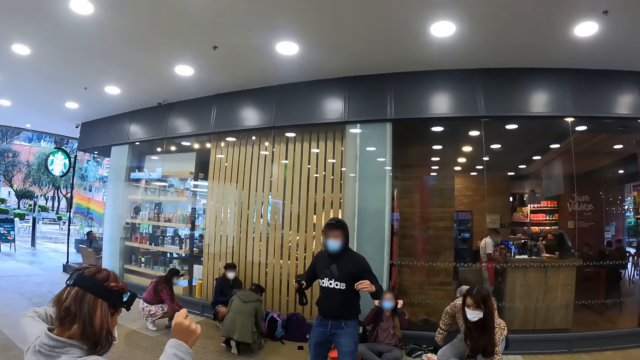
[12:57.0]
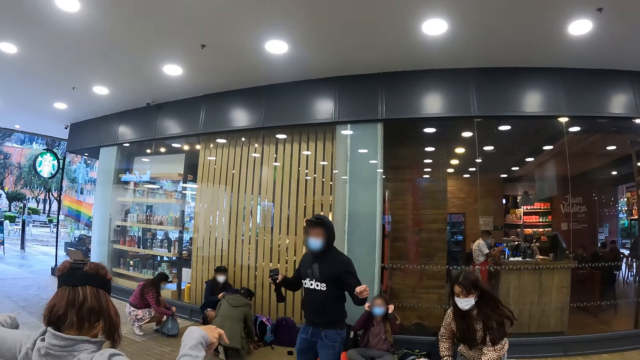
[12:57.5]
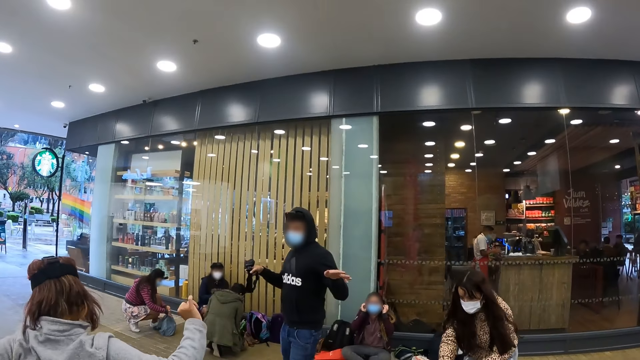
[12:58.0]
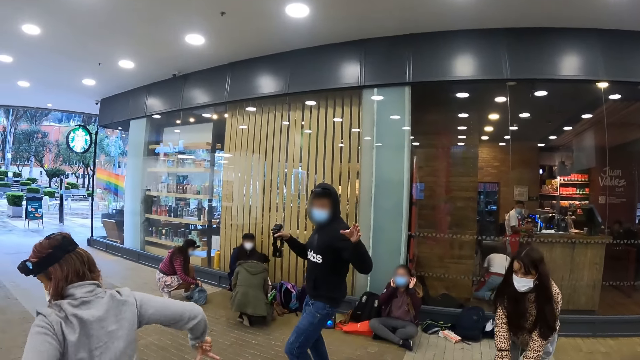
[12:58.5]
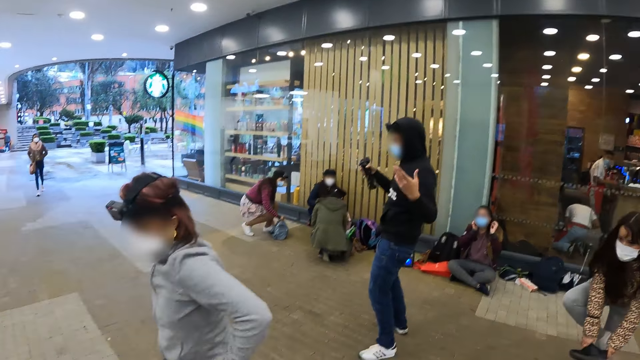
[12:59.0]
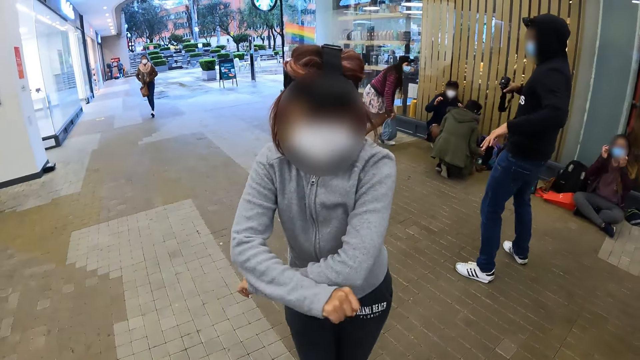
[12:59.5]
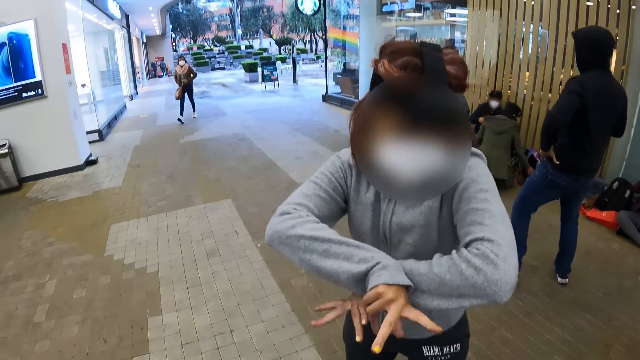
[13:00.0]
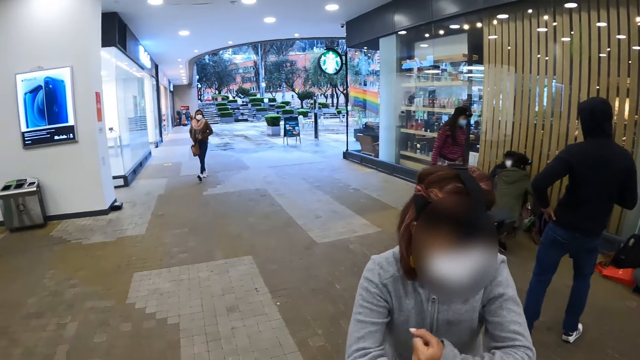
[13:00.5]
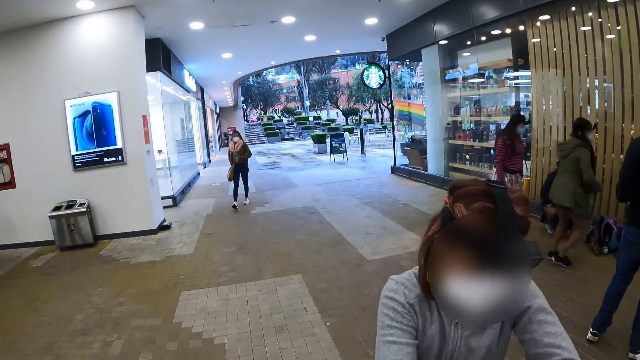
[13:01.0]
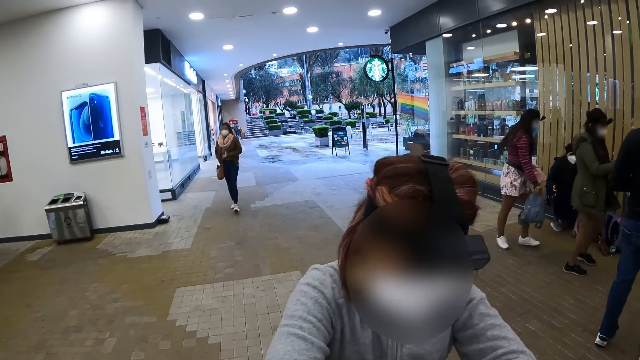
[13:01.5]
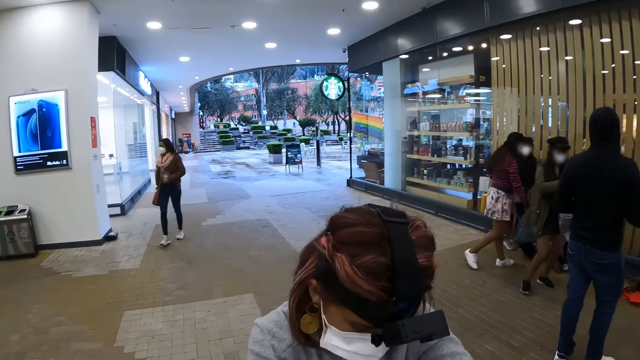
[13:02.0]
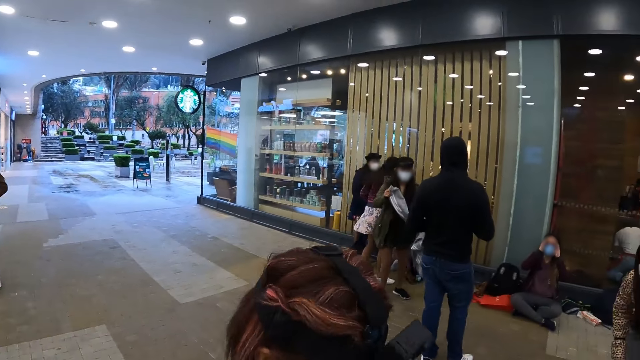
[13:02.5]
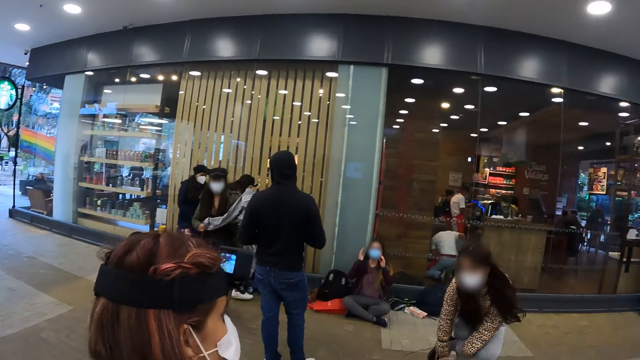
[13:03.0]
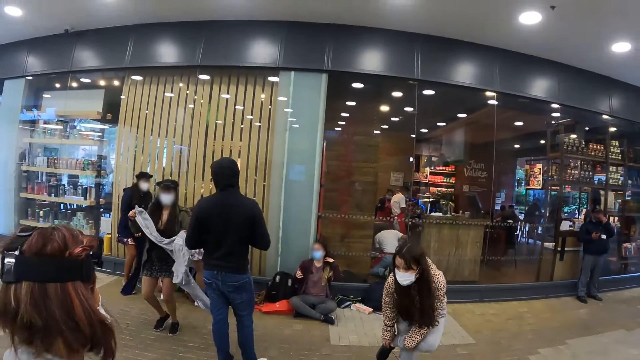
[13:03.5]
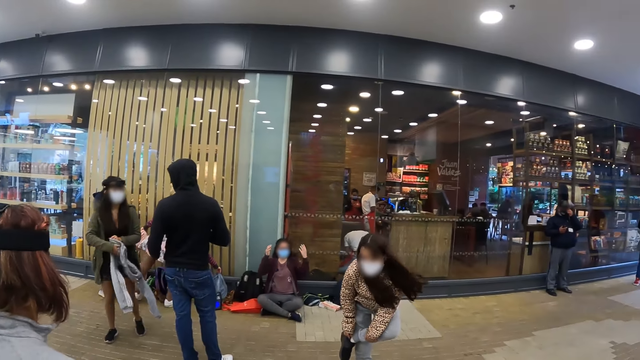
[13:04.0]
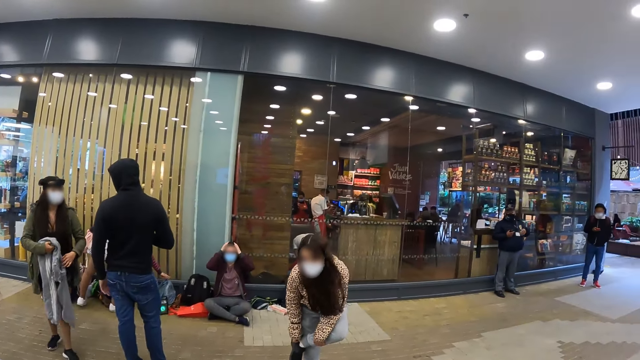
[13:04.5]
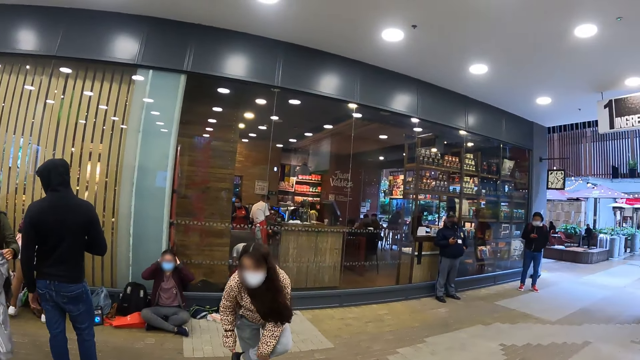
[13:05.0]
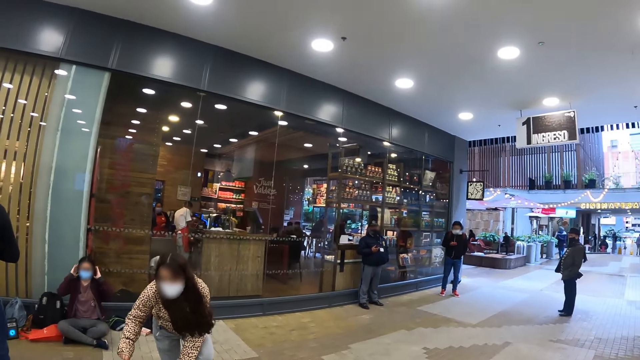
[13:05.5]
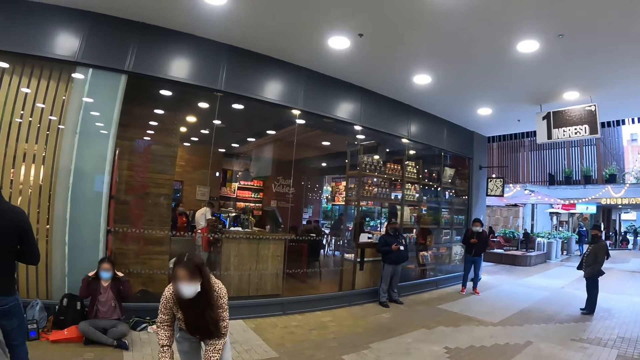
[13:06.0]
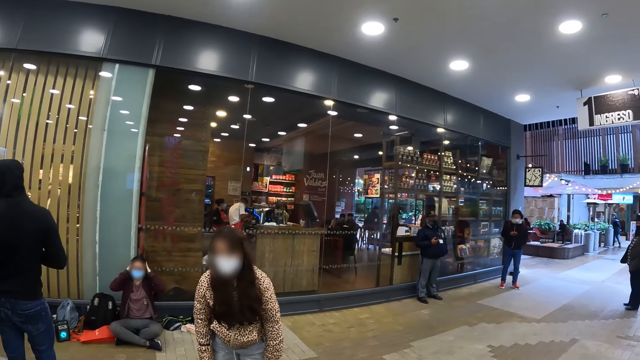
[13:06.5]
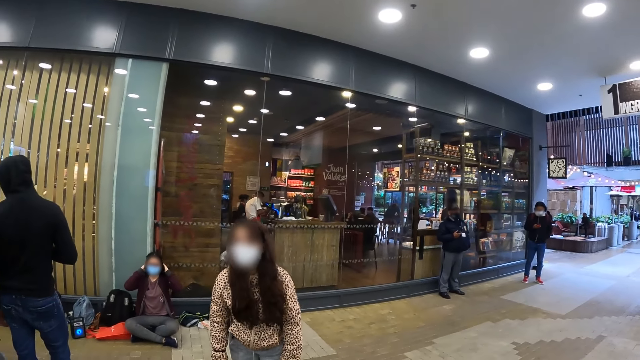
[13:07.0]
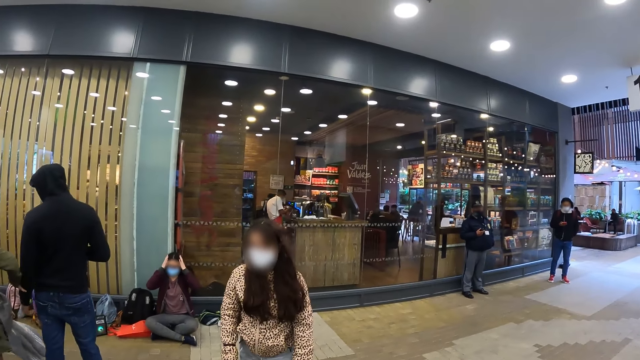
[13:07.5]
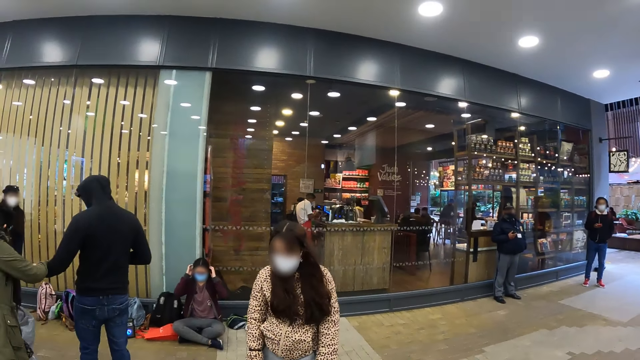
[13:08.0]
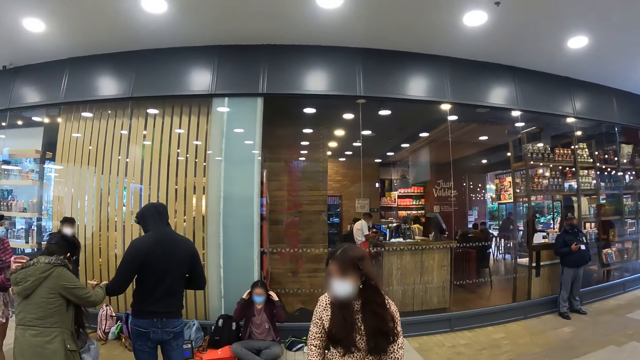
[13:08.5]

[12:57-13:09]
A person works out with another person. Another person holds a sweat pant, dances, and stretches the sweat pant. Another person puts on the shoes. The first person touches hair.

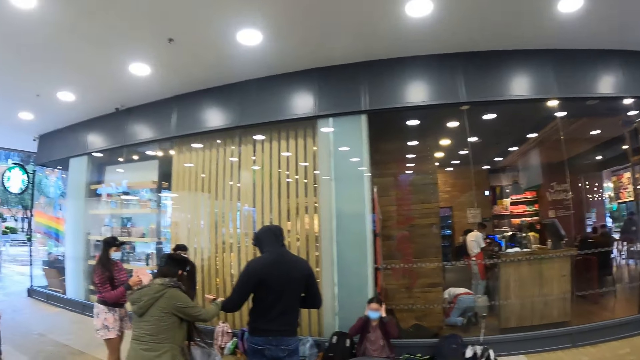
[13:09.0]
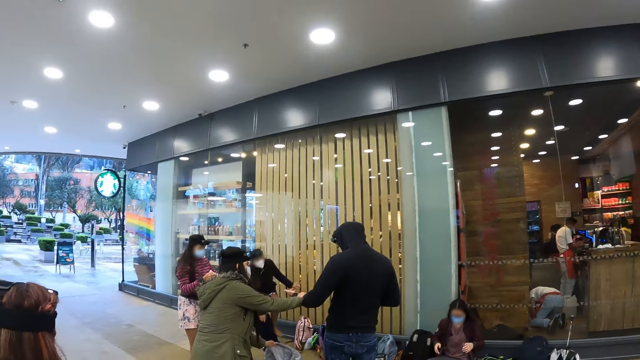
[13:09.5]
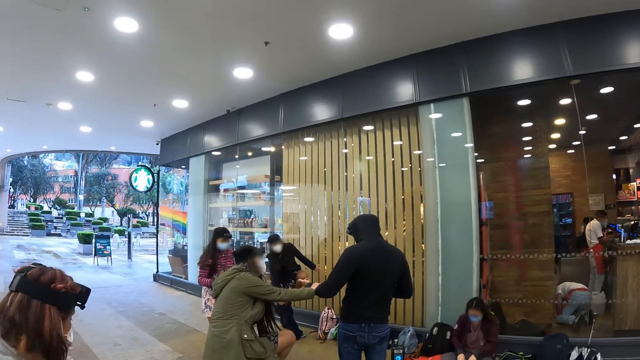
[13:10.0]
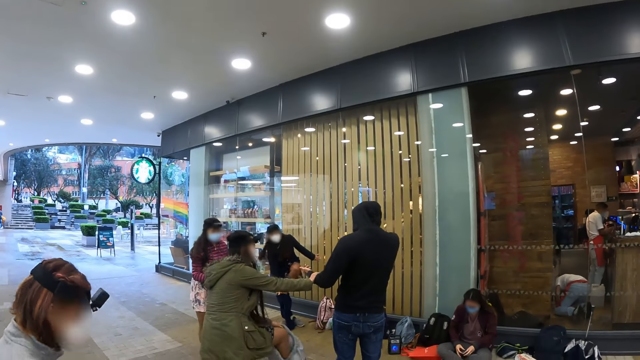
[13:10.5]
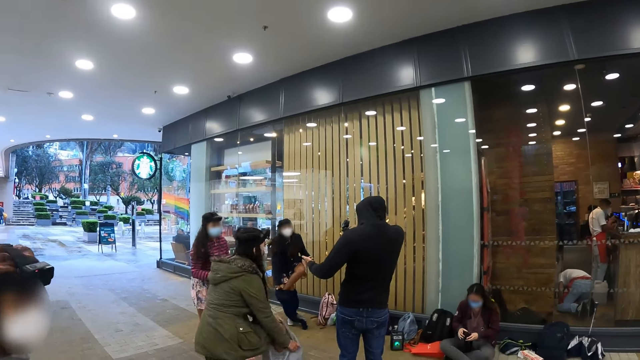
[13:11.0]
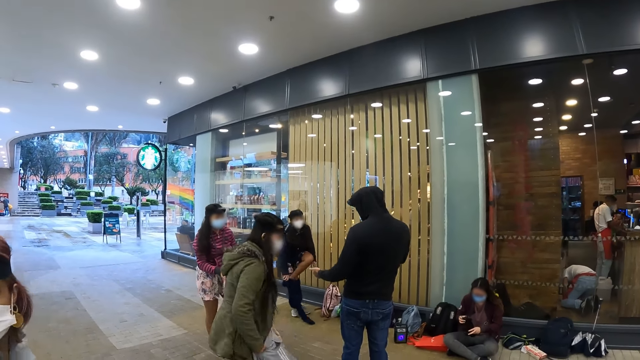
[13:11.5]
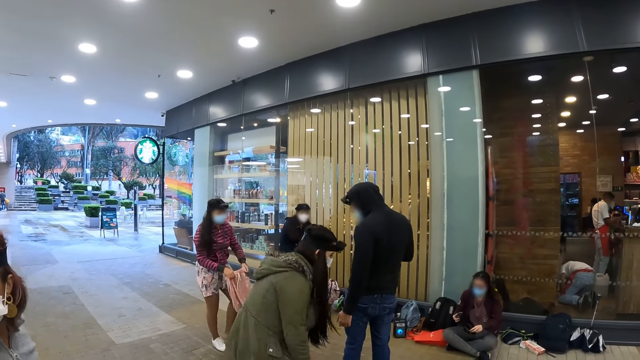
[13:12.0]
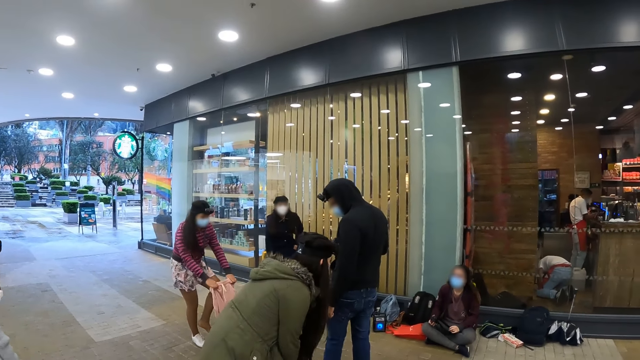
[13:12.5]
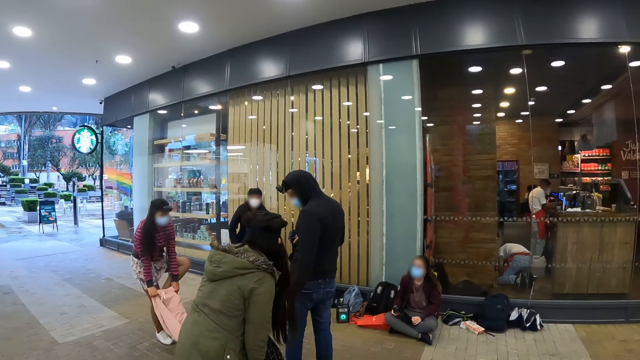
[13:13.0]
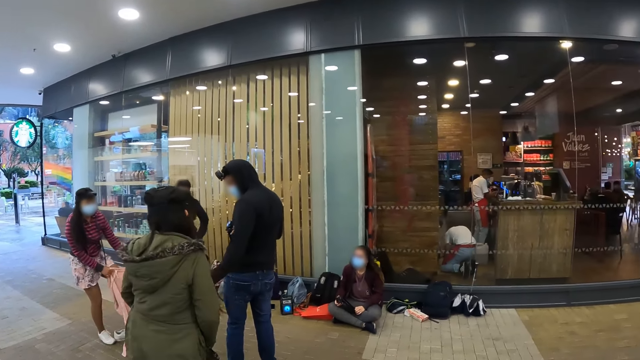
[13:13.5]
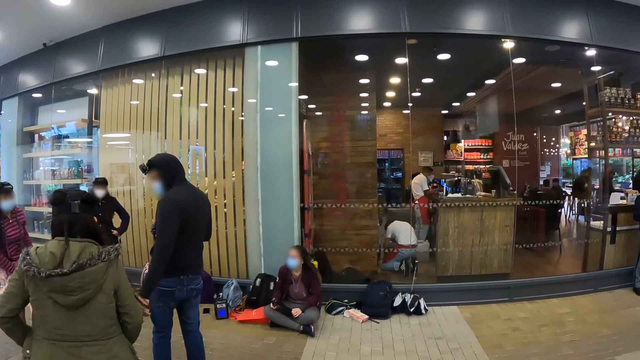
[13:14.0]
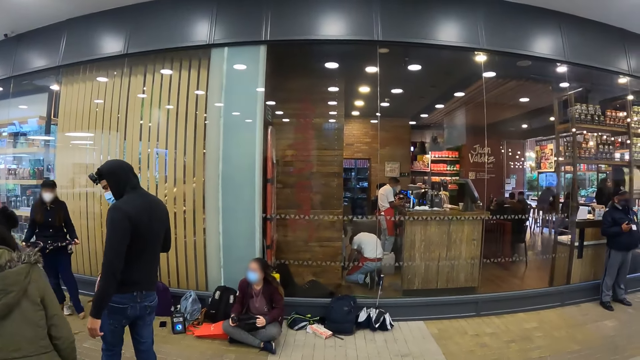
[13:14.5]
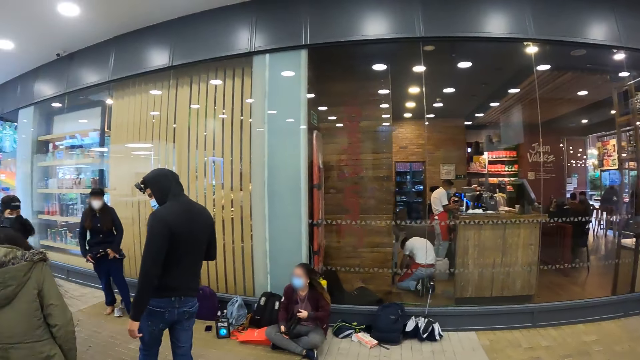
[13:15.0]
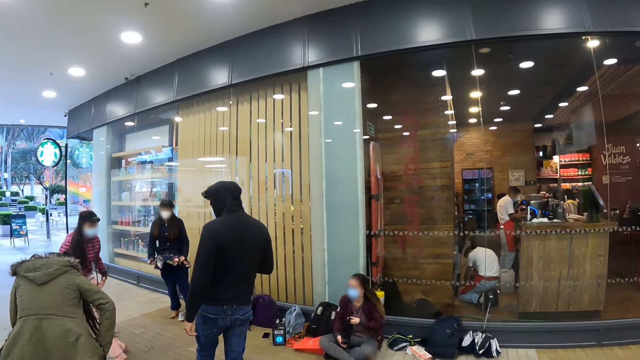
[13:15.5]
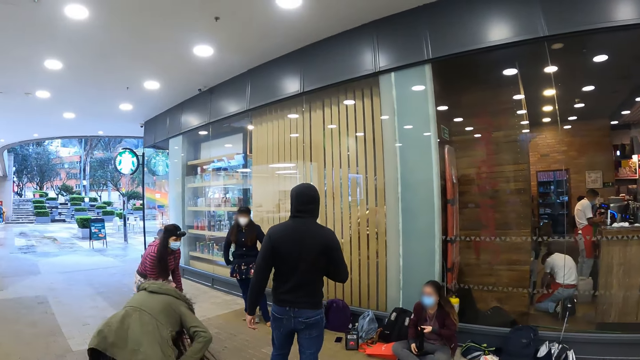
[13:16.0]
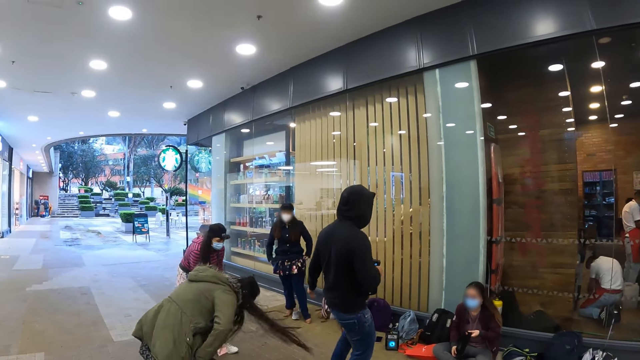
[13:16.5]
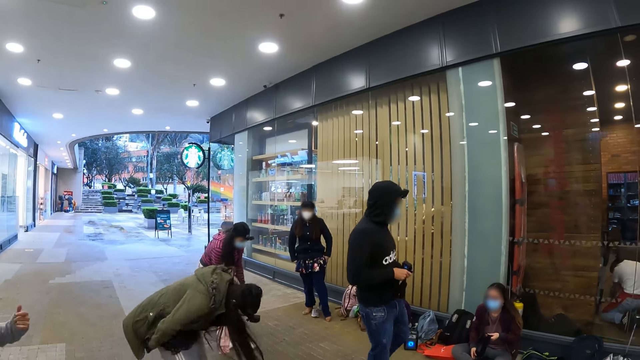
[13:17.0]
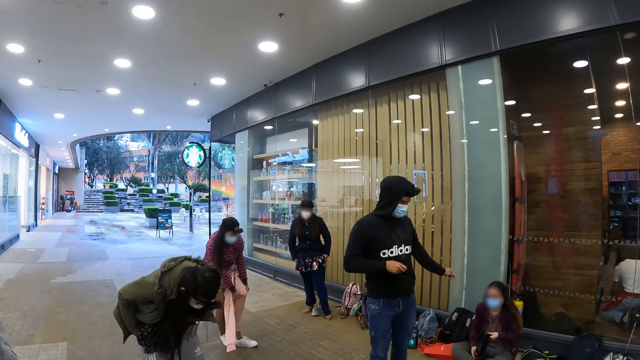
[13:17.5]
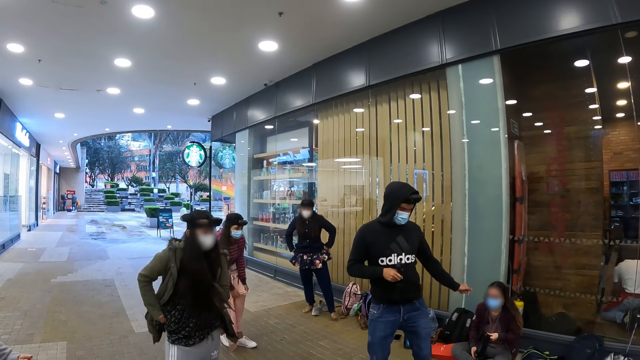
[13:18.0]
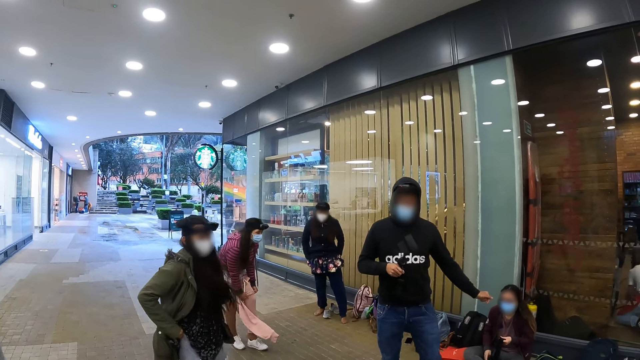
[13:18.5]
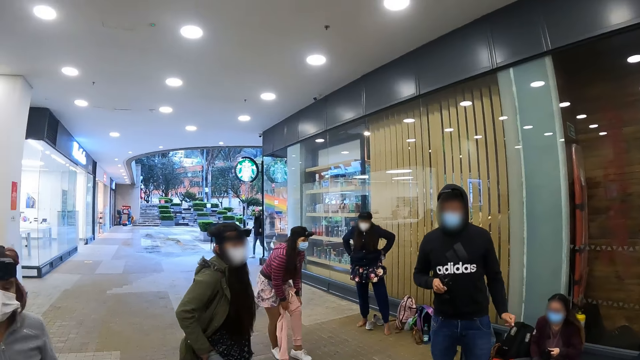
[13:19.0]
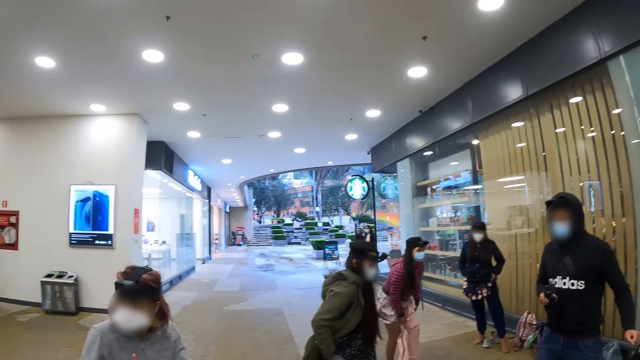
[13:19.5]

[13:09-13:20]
A person holds another person's hand. The first person puts on the sweatpants. Another person wears sweatpants. The first person wears the sweatpants with both hands. Another person puts on sweatpants. The second person dances.
